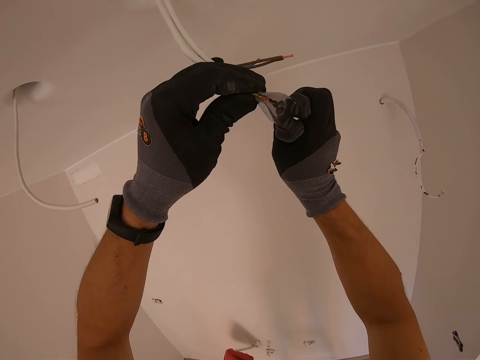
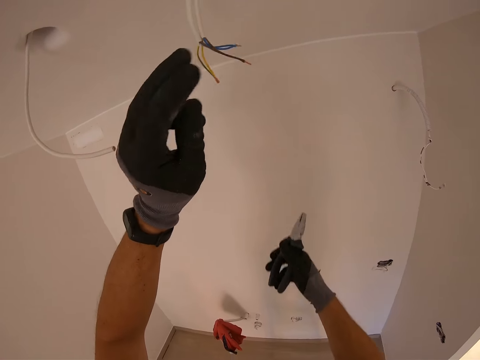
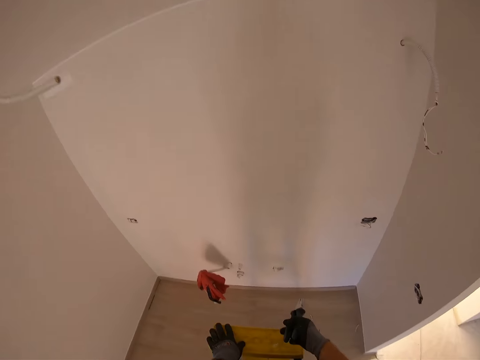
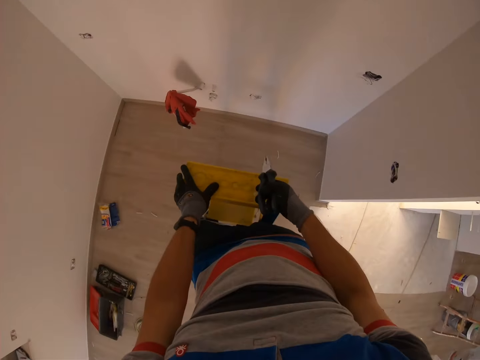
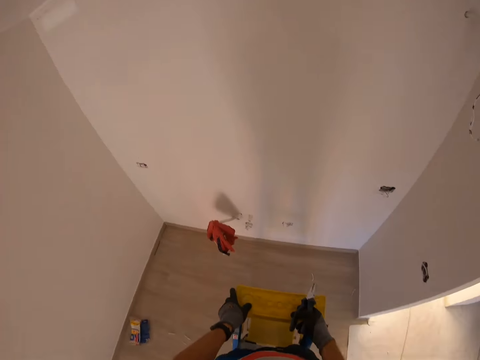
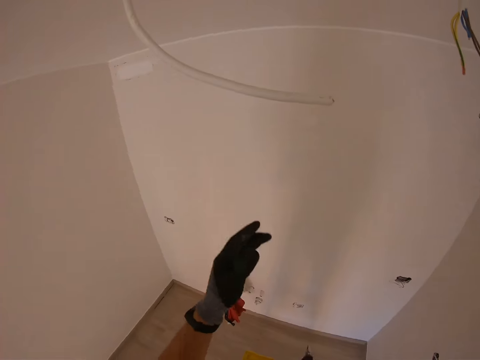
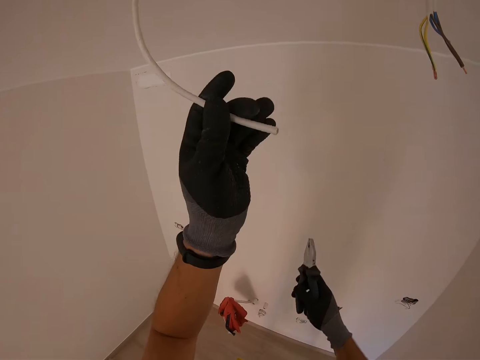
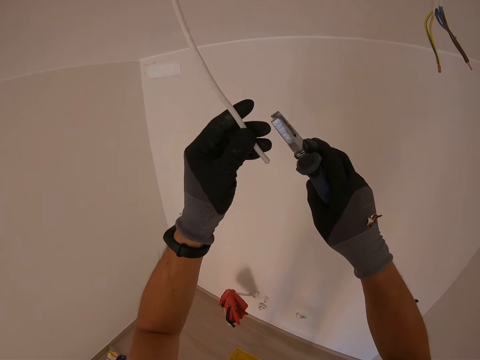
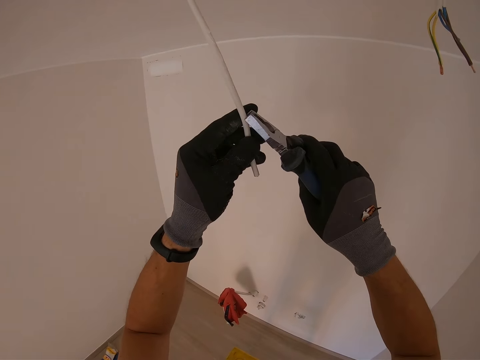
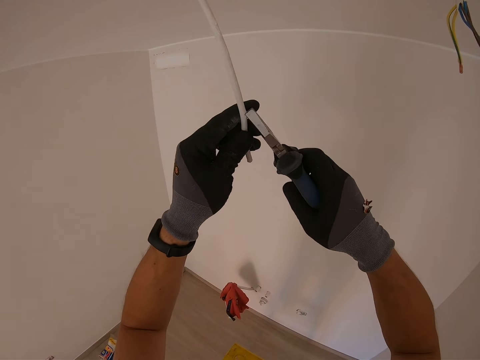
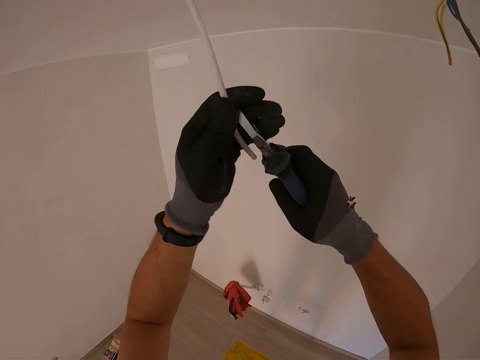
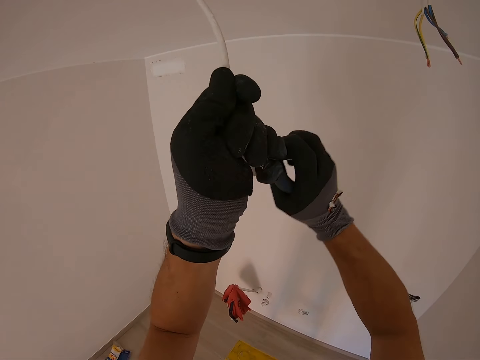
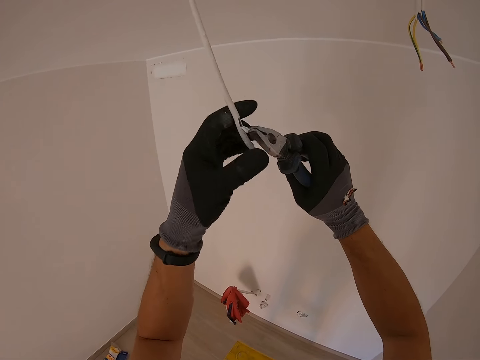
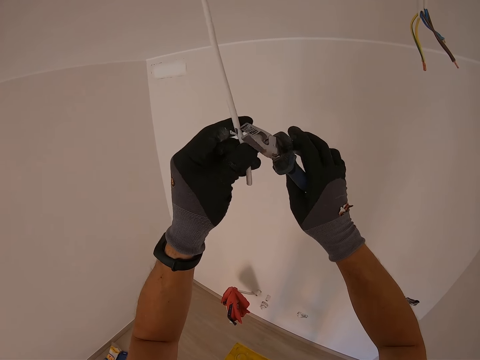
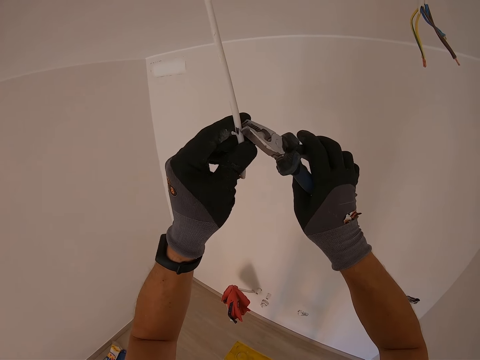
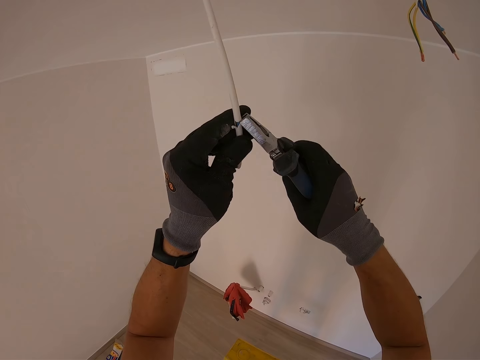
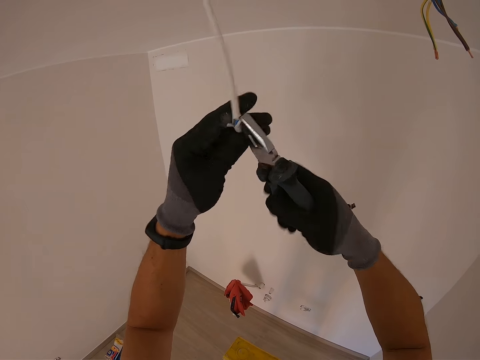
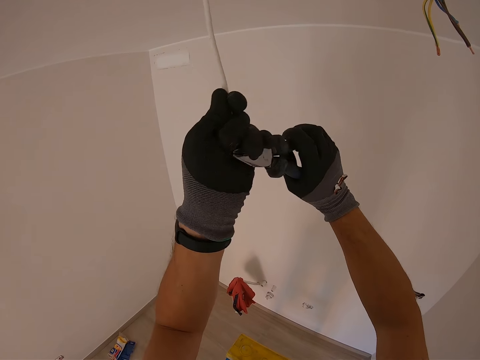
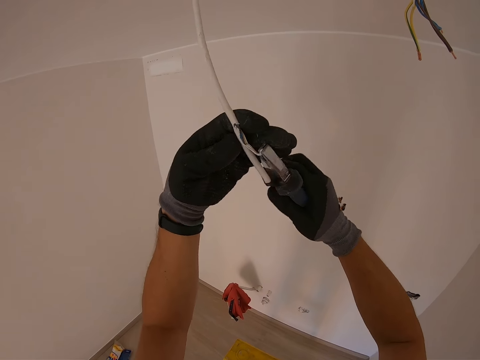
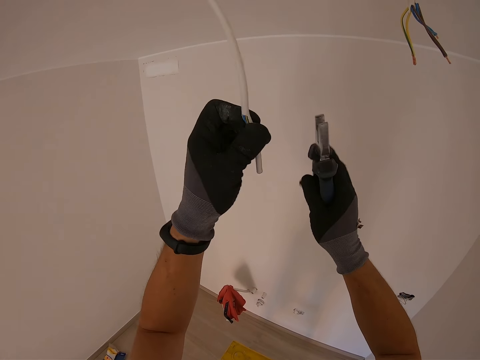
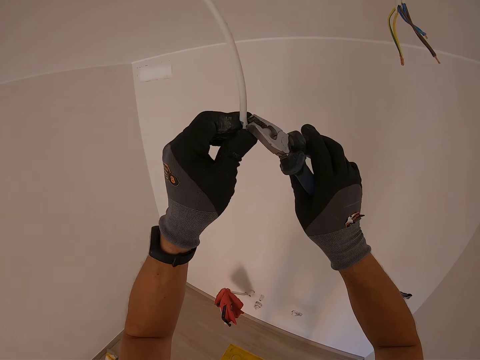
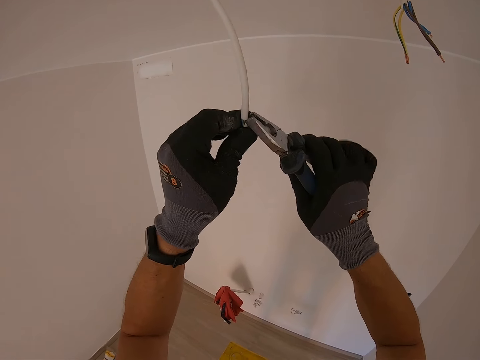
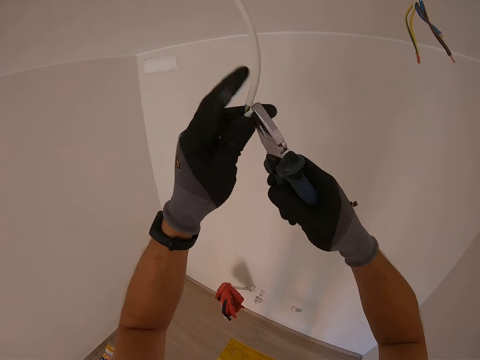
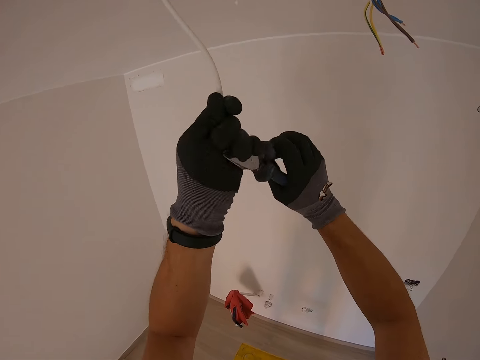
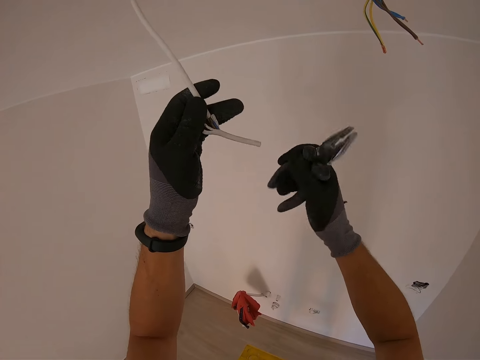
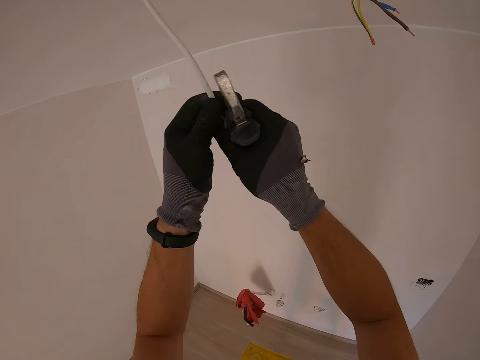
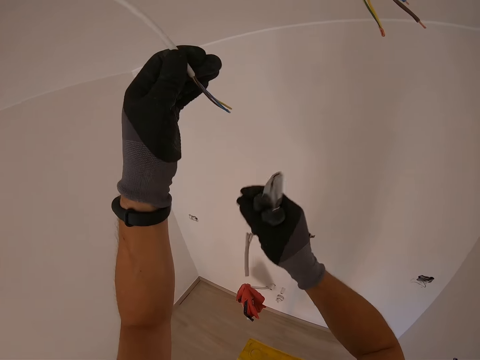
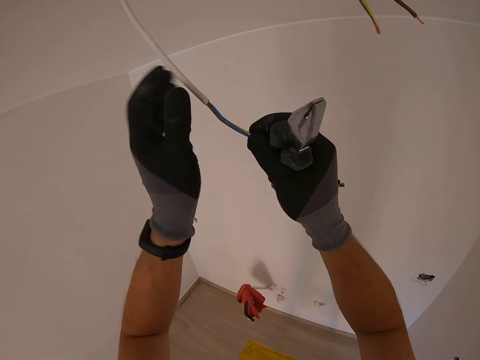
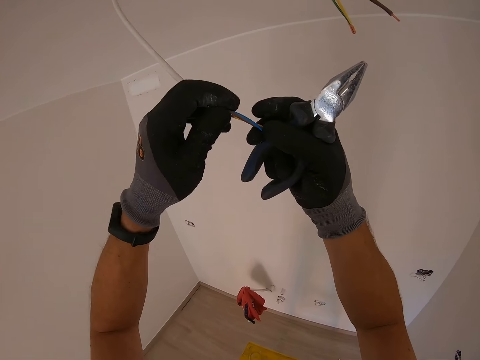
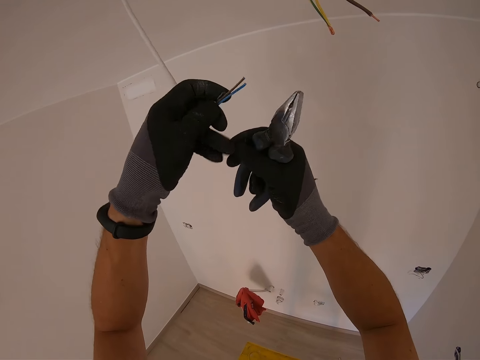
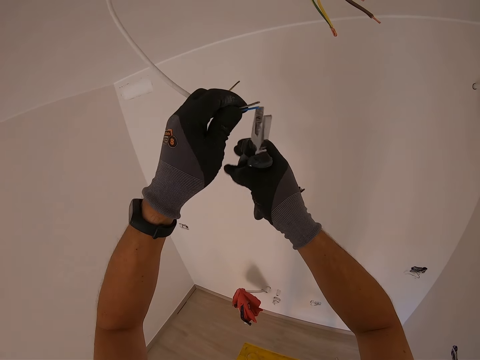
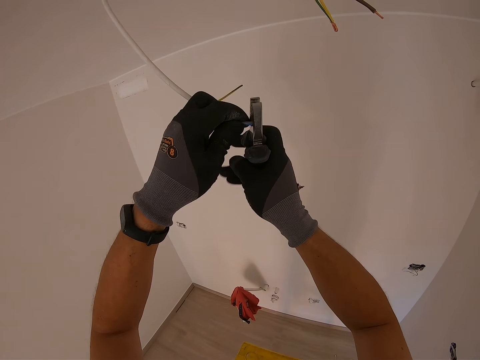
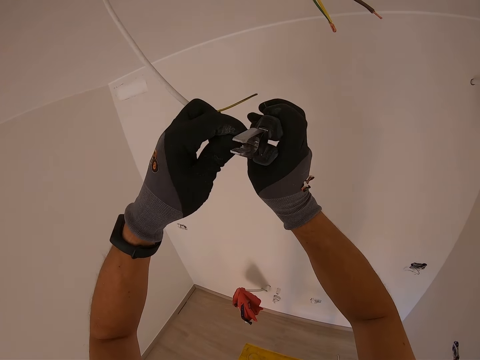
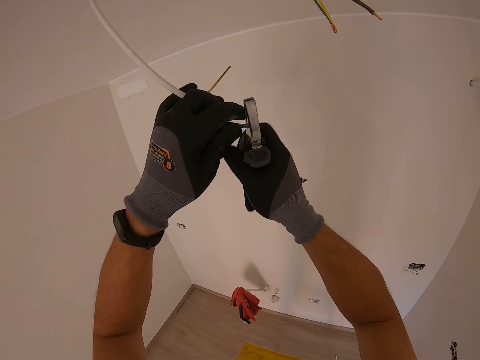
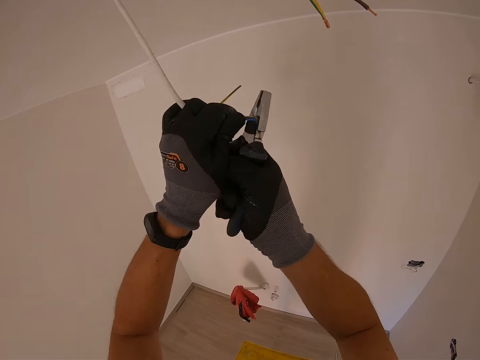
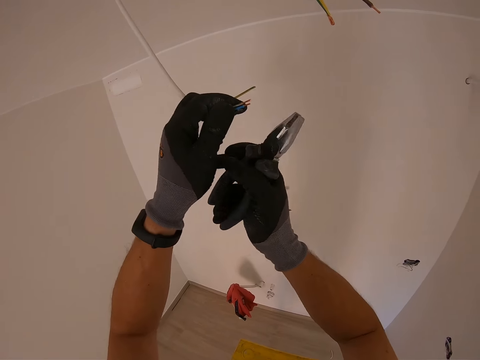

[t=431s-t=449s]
The camera wearer holds pliers. They hold the pliers again. They hold the other wire. They rip the other wire cover with the pliers. They strip off the wire cover and hold the pliers. They hold the wire and hold the pliers. They hold the pliers and separate the yellow wire. They strip the blue and brown wire covers with the pliers.

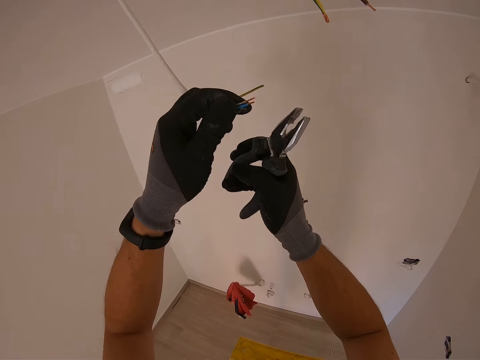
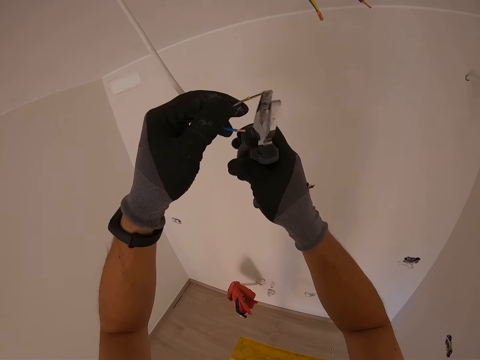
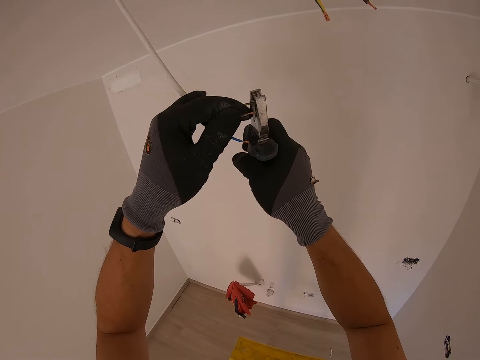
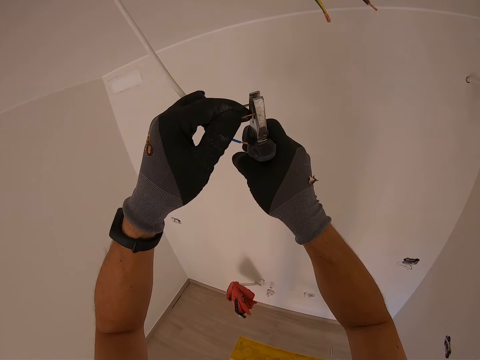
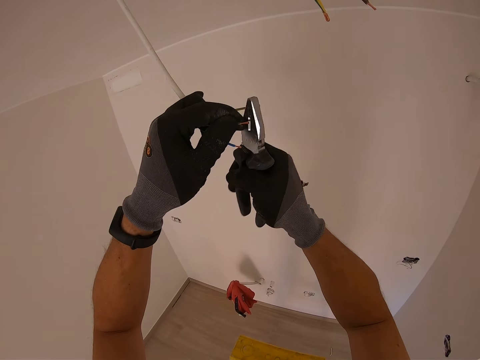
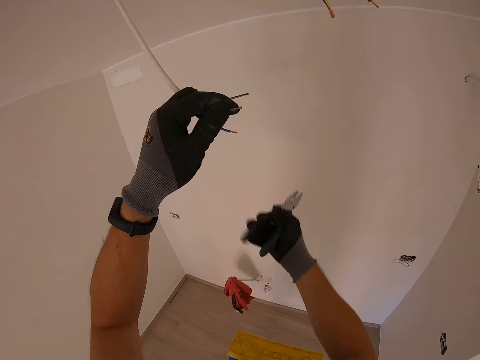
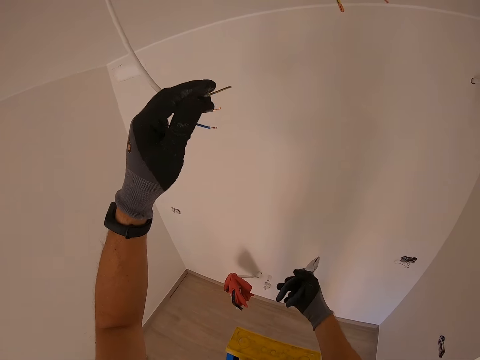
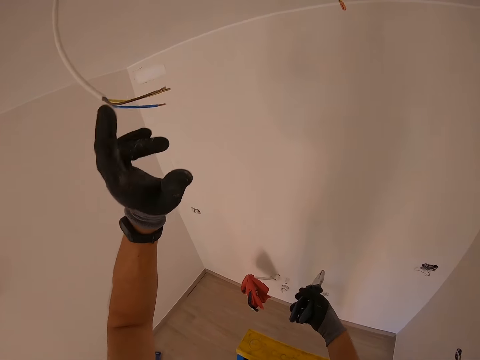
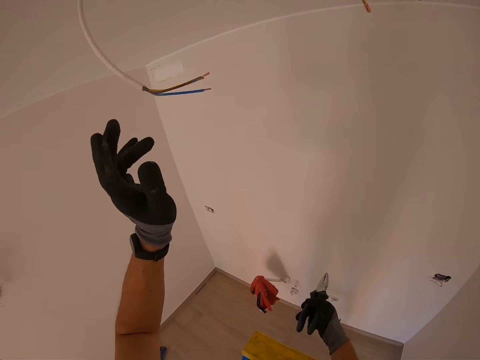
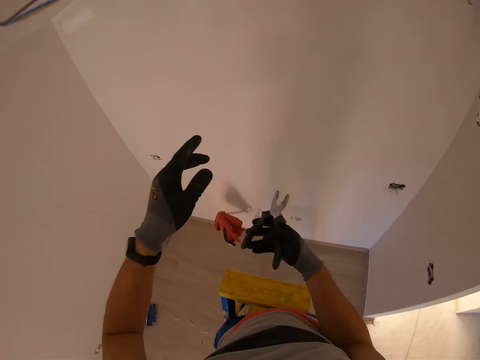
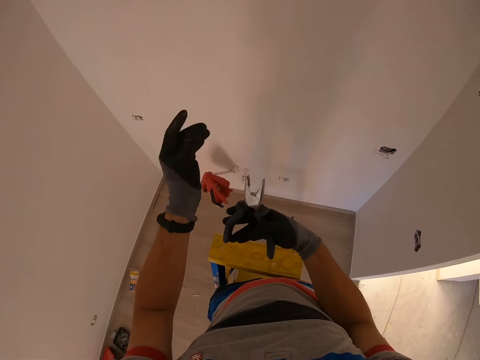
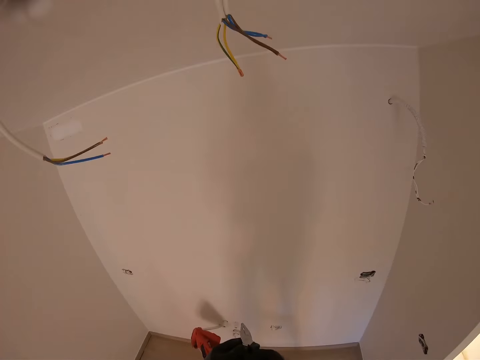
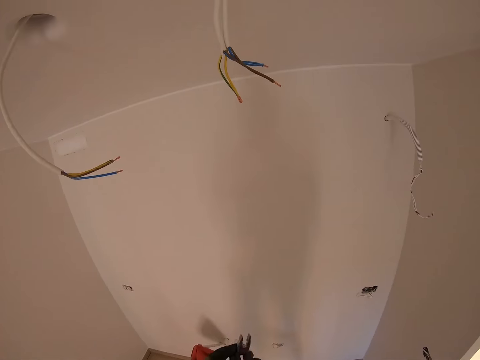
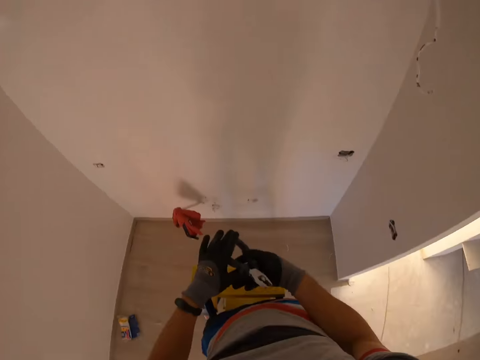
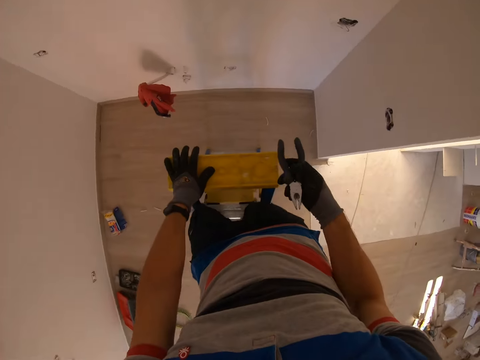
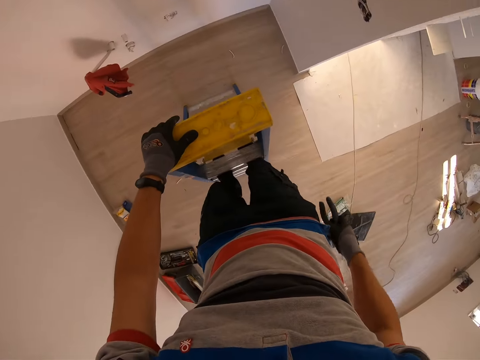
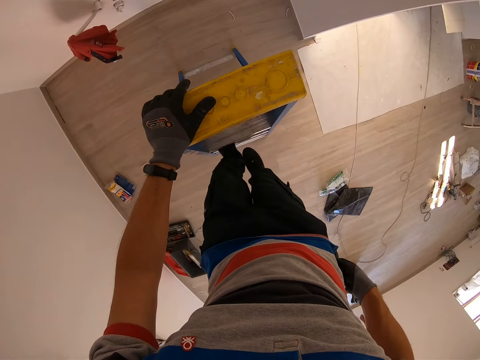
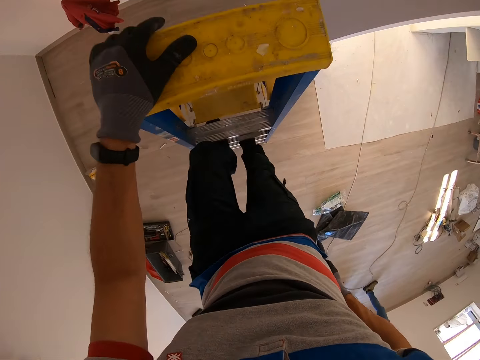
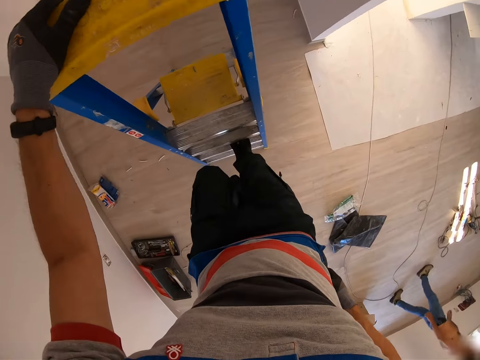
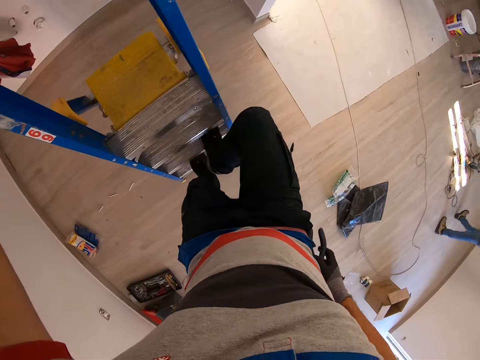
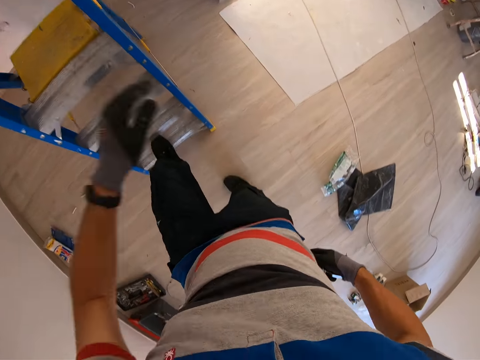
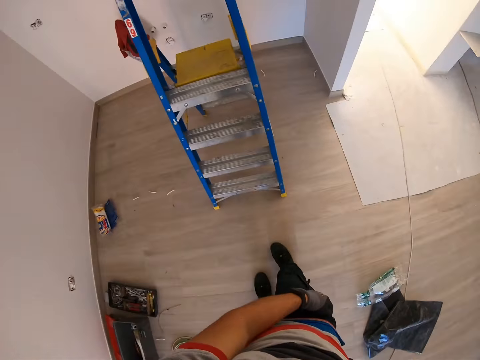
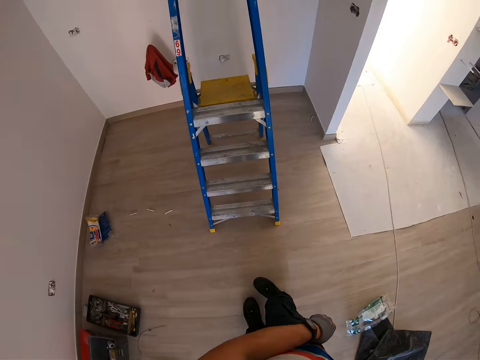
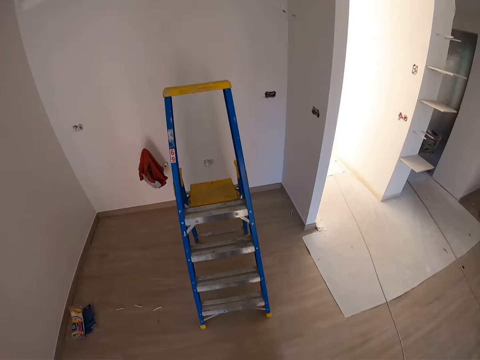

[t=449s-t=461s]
The camera wearer cuts the wire edge with pliers. They hold the pliers. They stare at the wire. They go down the ladder with the pliers. They put the pliers inside the pocket.
